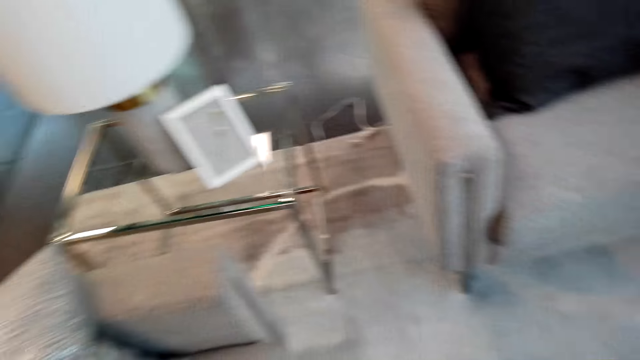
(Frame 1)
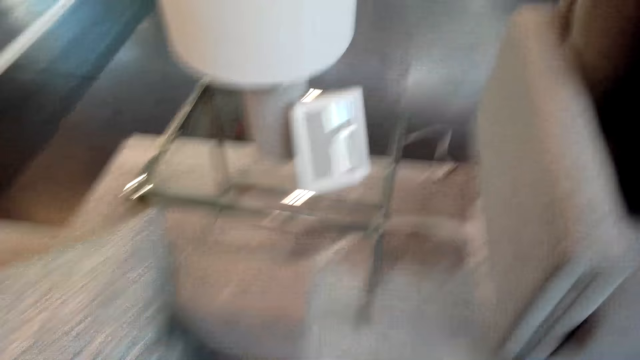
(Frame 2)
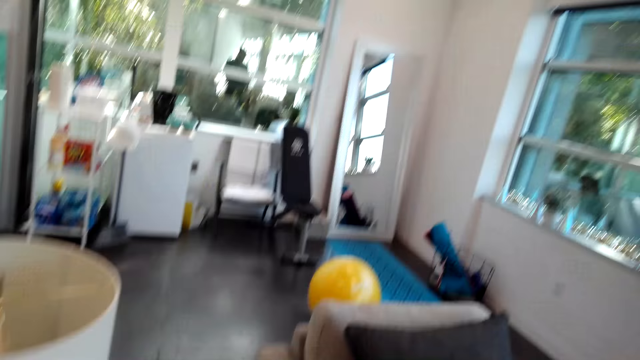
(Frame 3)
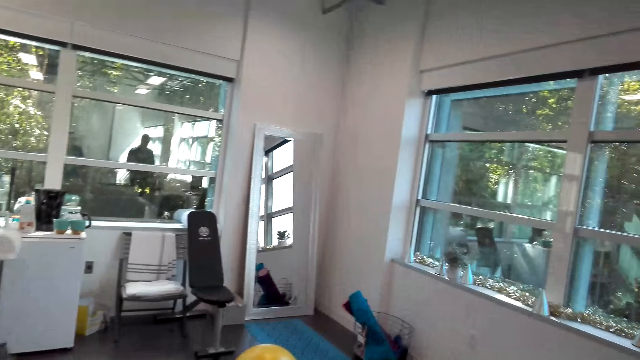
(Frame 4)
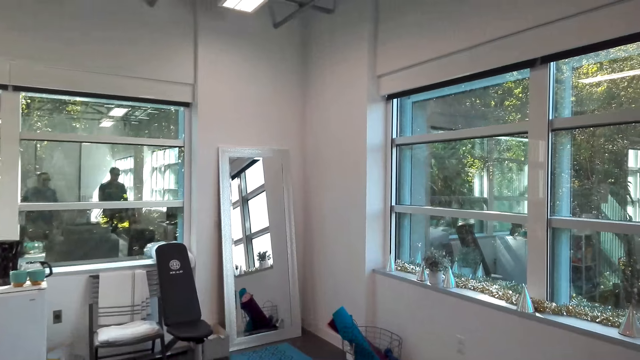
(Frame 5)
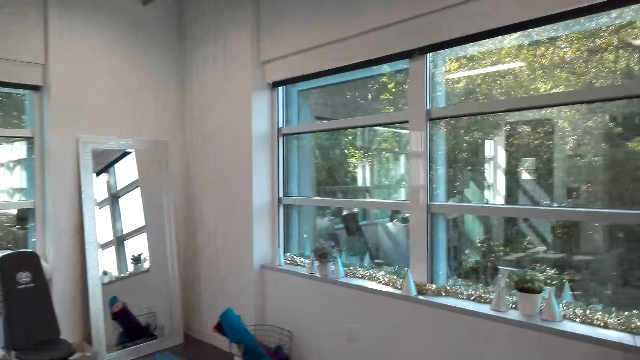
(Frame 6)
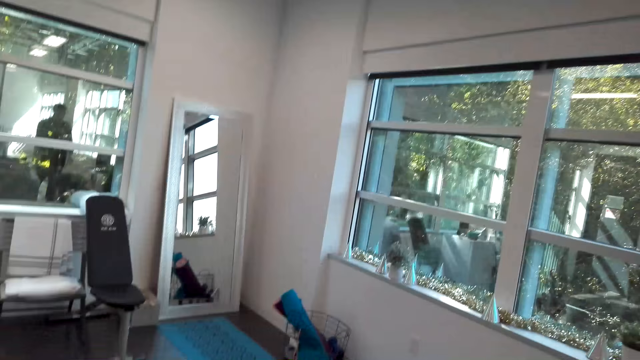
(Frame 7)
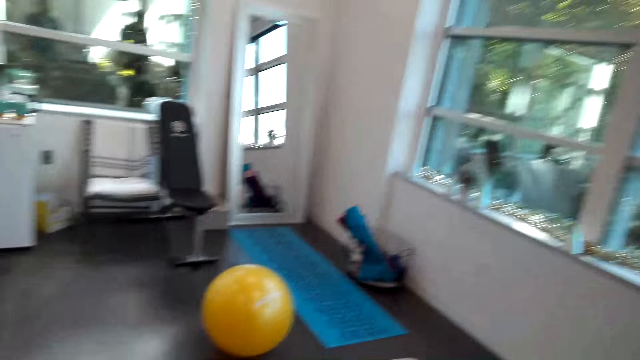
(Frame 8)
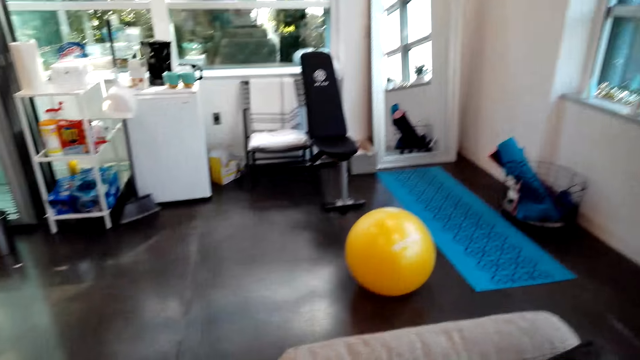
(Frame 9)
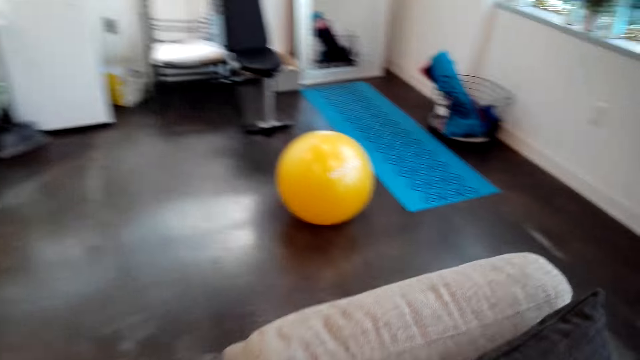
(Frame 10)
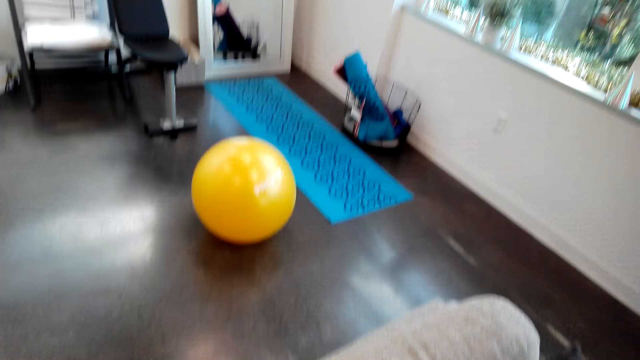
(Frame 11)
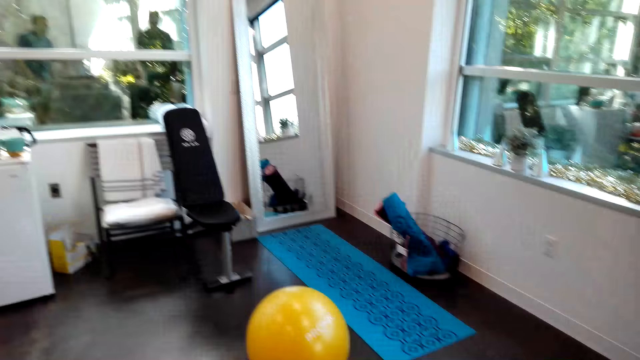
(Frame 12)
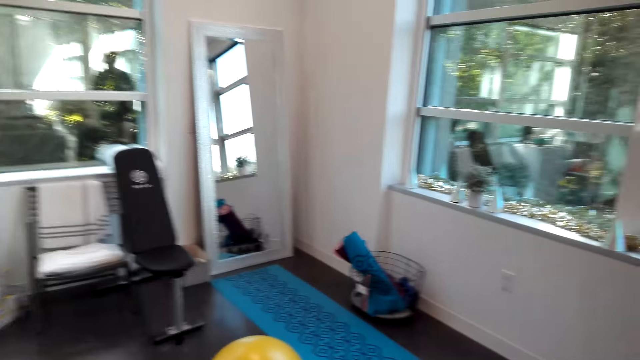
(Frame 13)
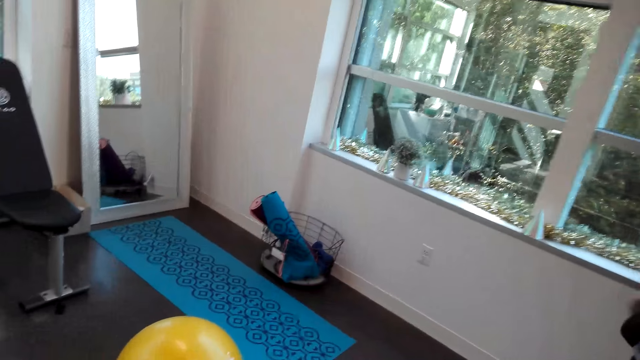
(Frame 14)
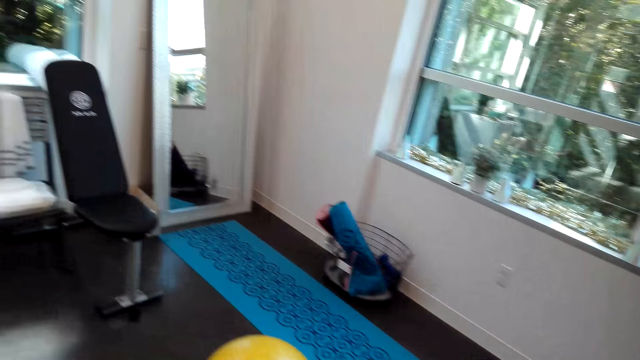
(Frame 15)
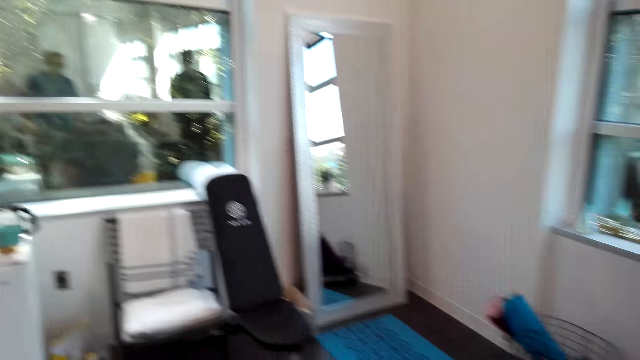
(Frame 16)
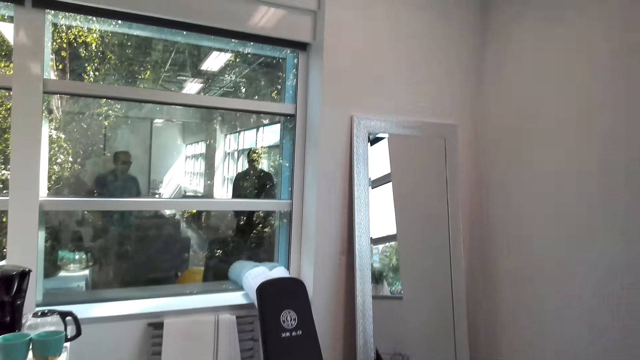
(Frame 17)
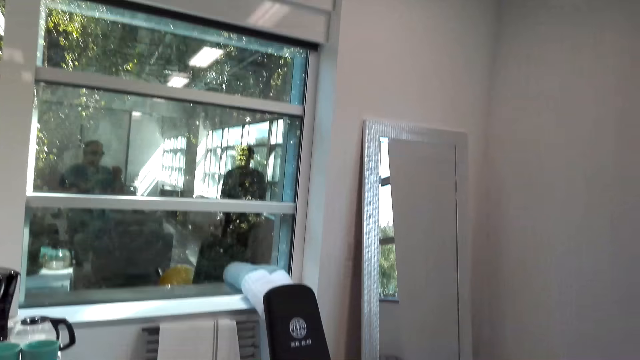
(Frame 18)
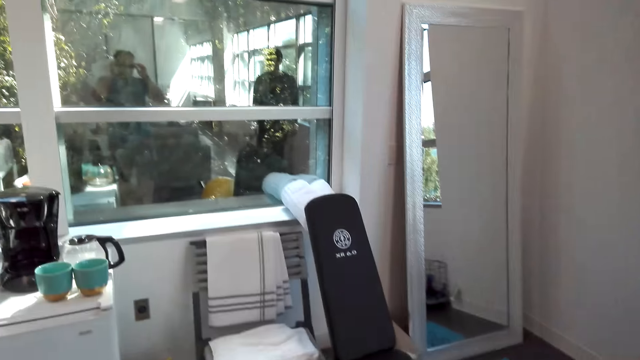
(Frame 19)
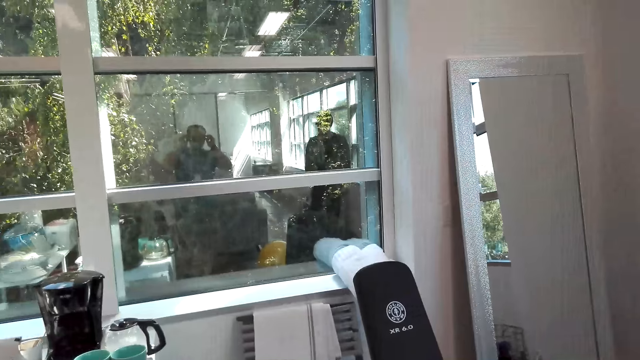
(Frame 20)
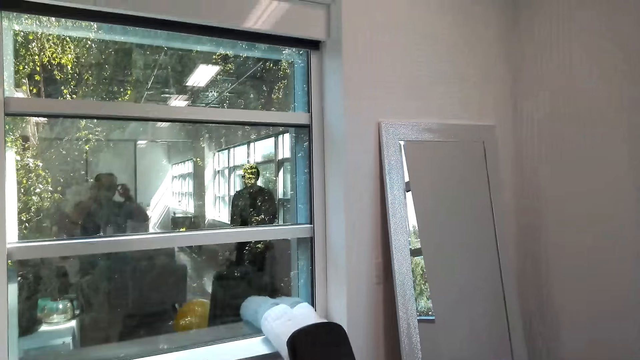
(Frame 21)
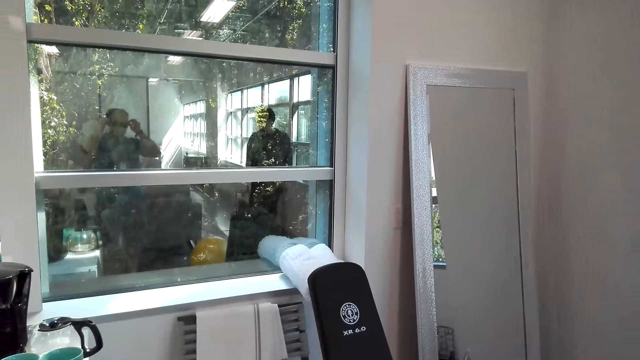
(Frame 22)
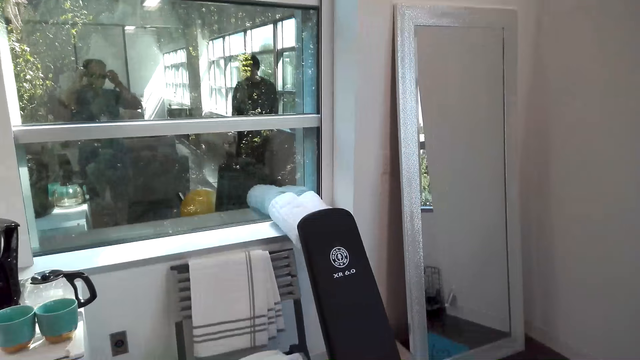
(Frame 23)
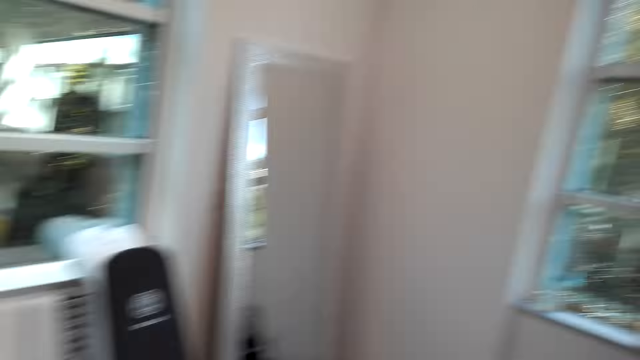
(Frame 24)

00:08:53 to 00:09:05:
The camera wearer sits on the couch. They walk around the room. They walk around.

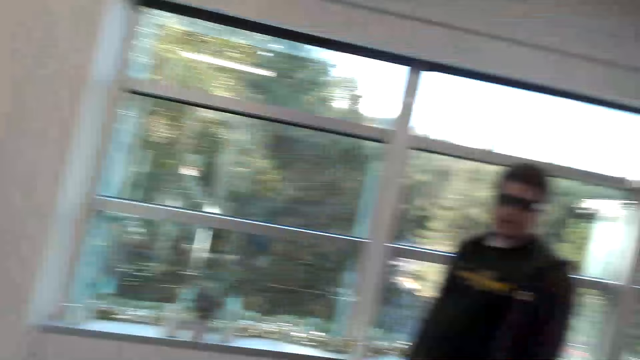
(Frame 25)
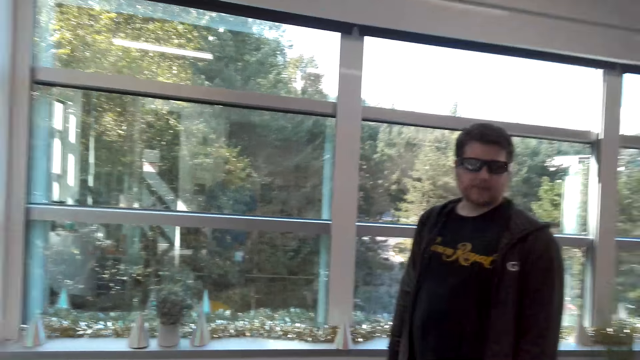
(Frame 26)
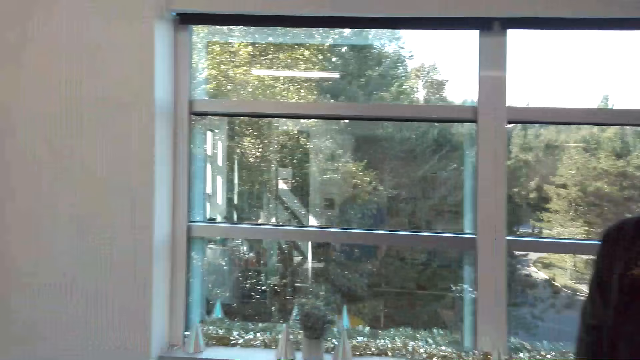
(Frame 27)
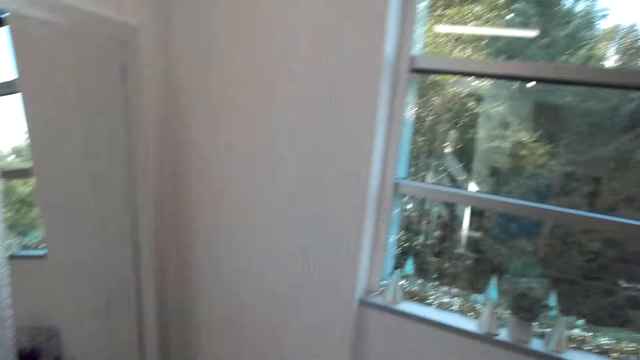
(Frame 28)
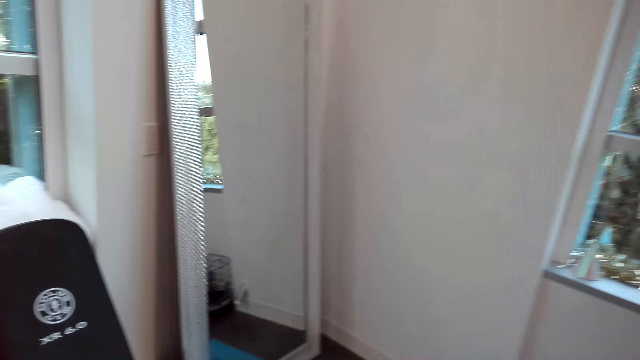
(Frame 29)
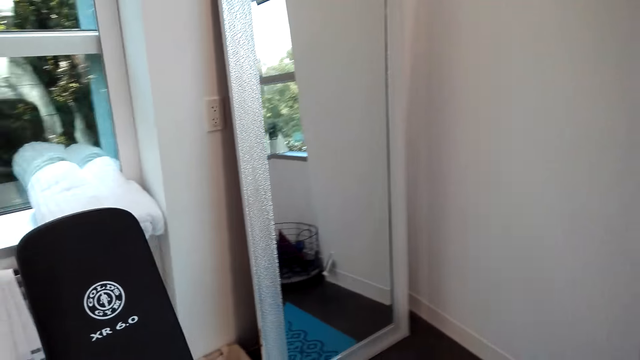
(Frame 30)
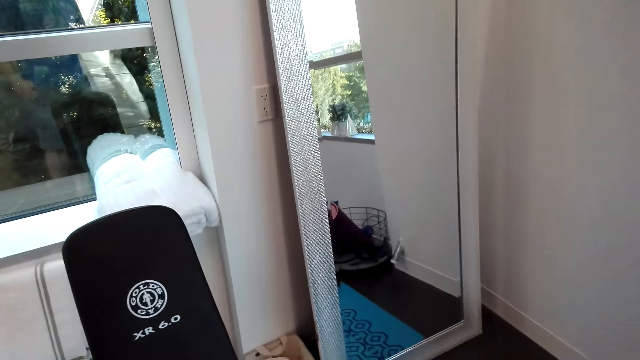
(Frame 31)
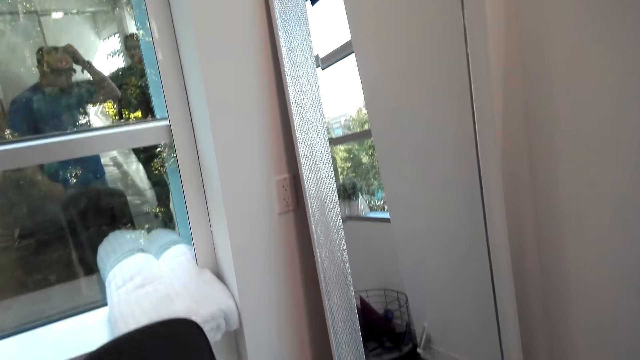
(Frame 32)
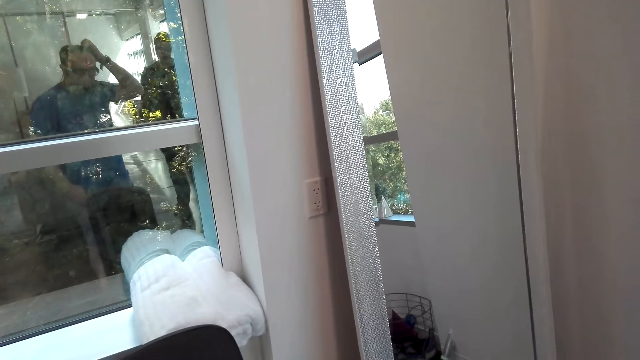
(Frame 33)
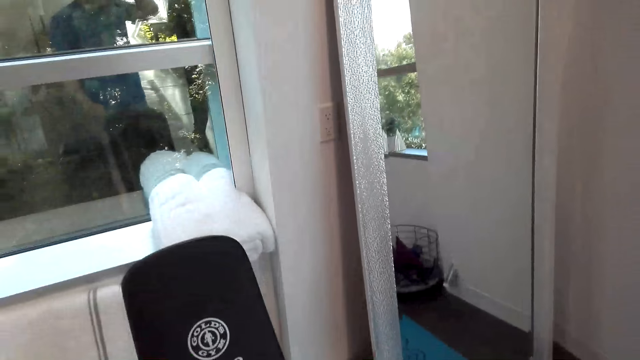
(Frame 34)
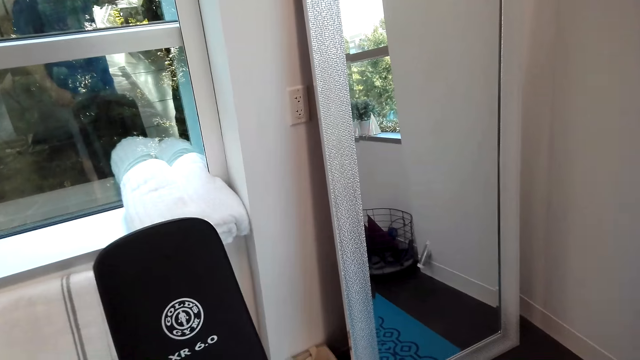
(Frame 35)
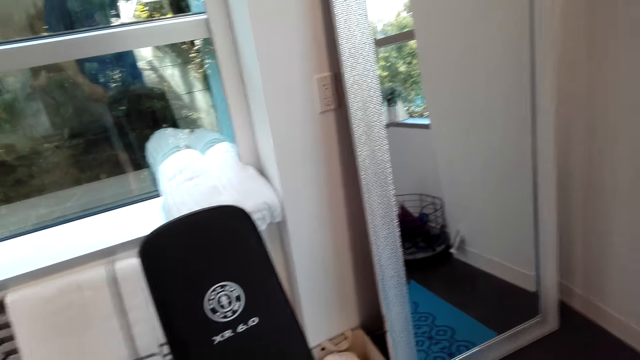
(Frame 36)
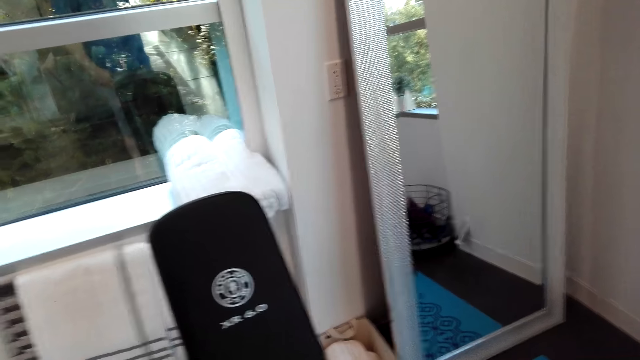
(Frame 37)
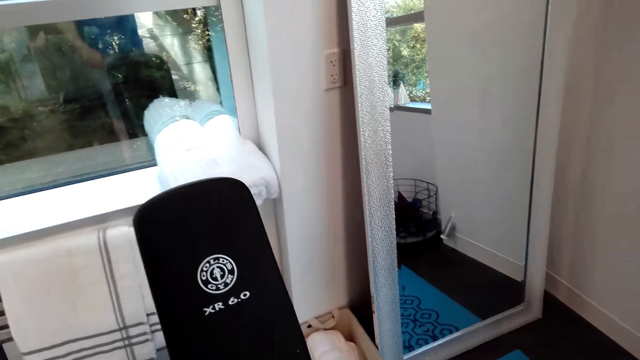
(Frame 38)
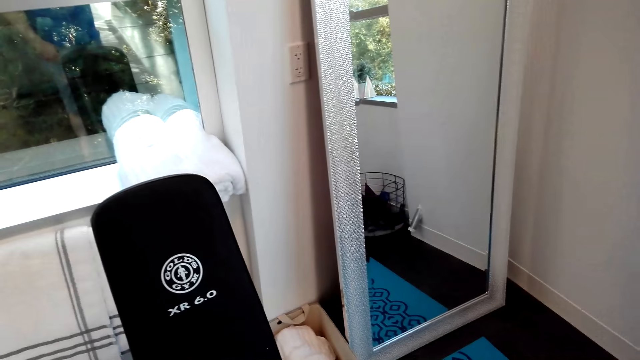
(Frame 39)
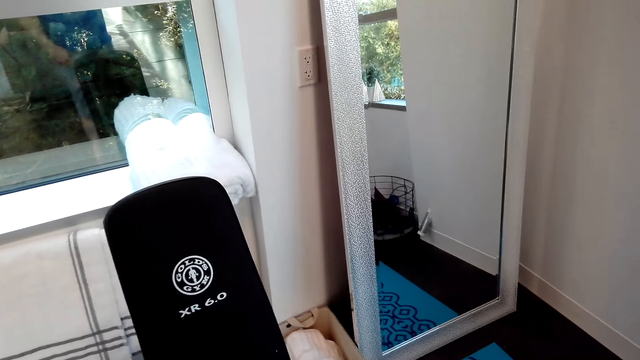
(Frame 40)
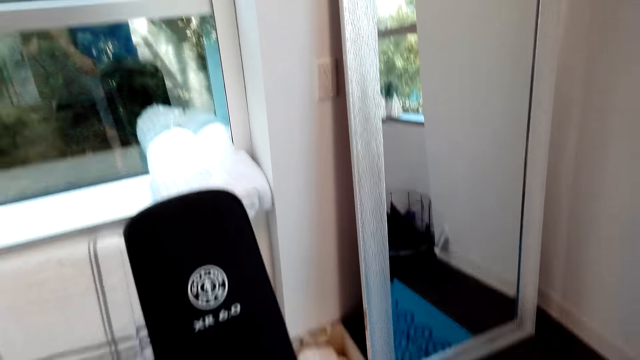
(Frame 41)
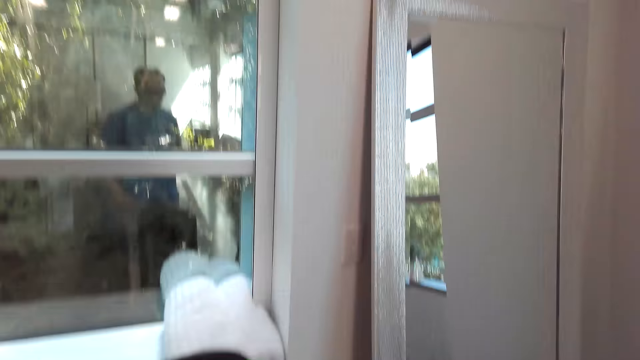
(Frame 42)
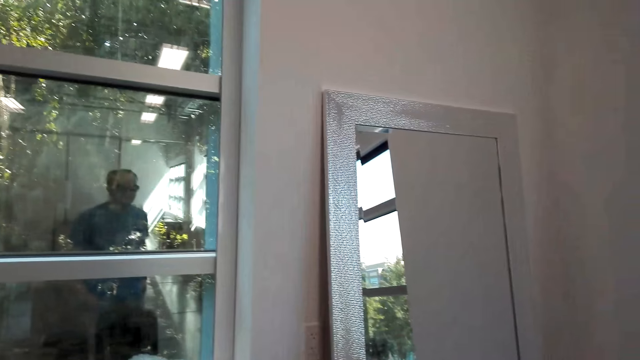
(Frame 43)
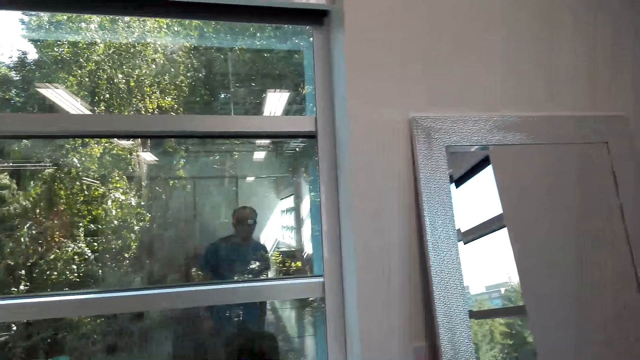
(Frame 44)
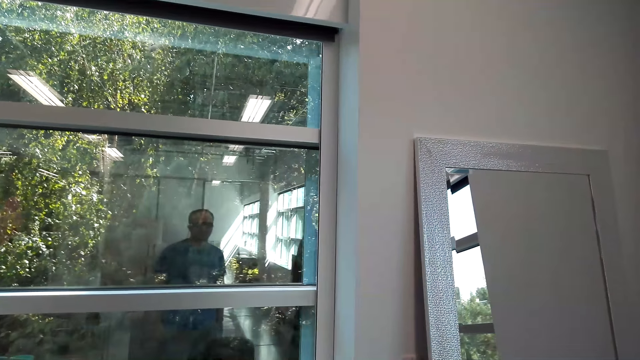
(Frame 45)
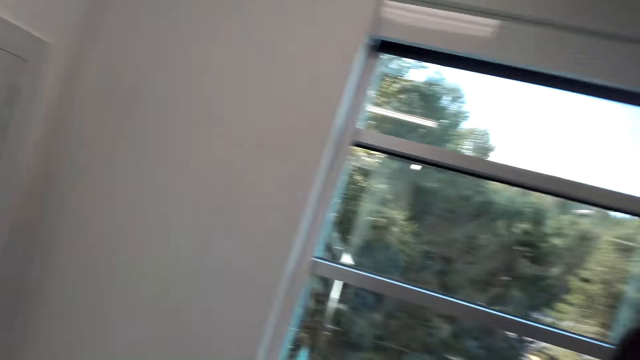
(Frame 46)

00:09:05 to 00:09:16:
A person speaks to the camera wearer.
